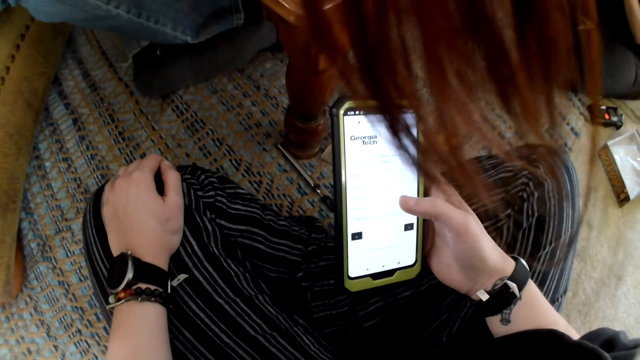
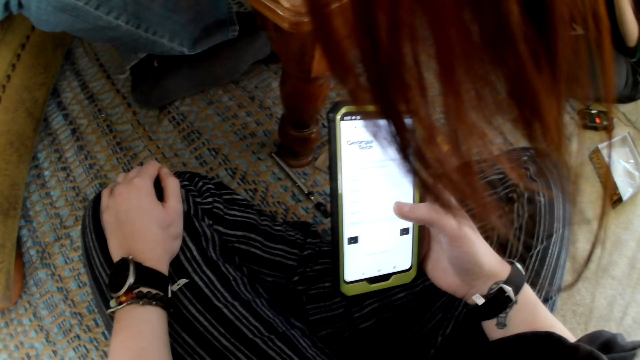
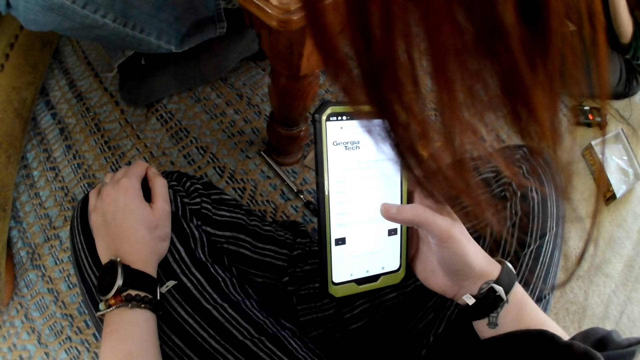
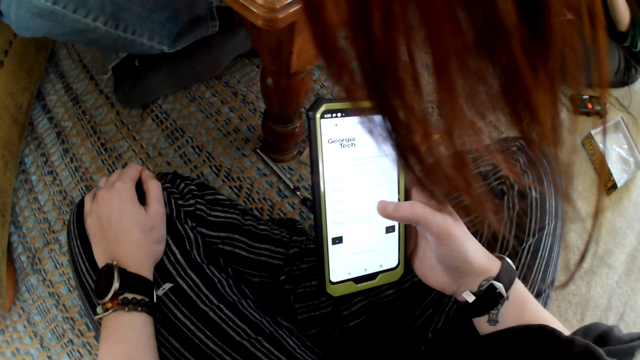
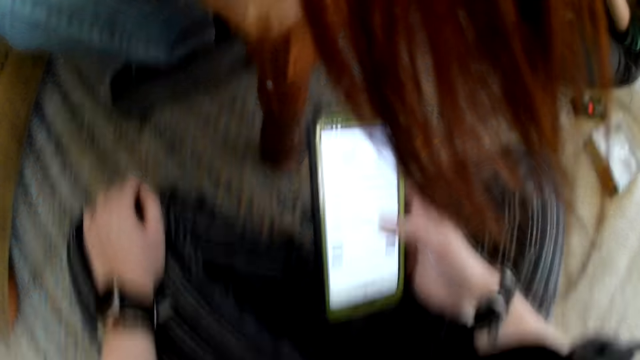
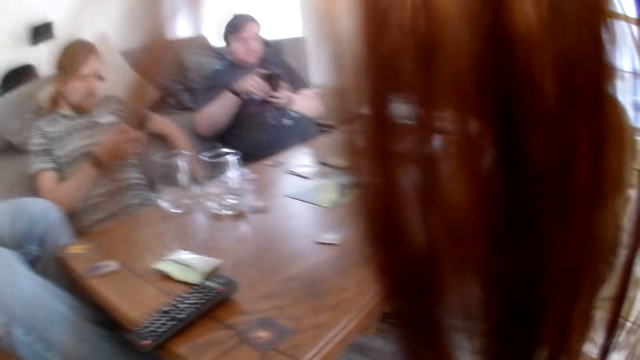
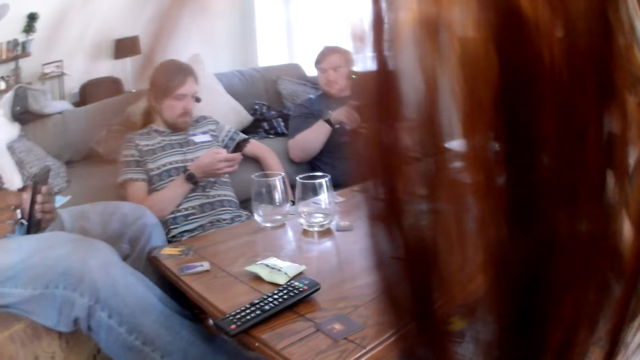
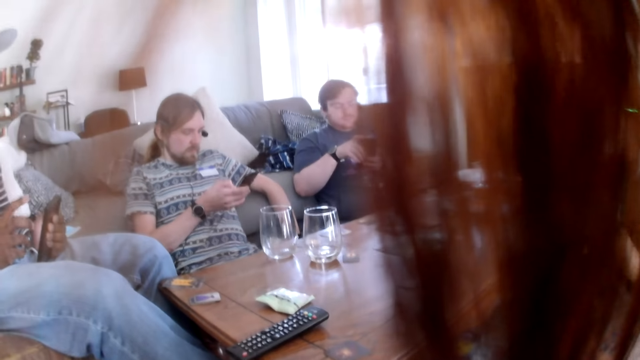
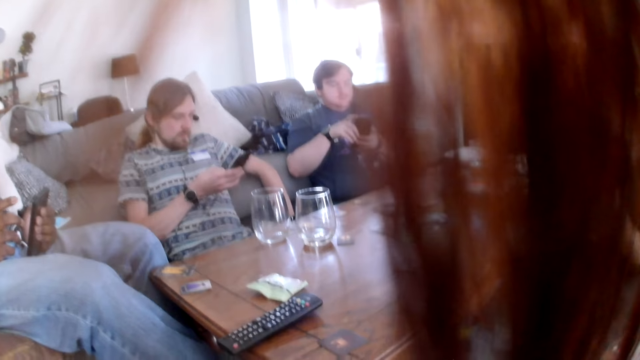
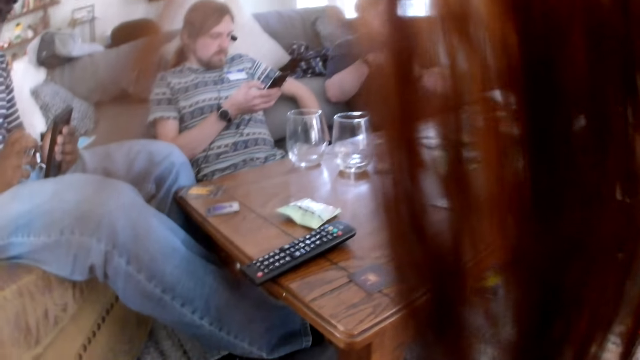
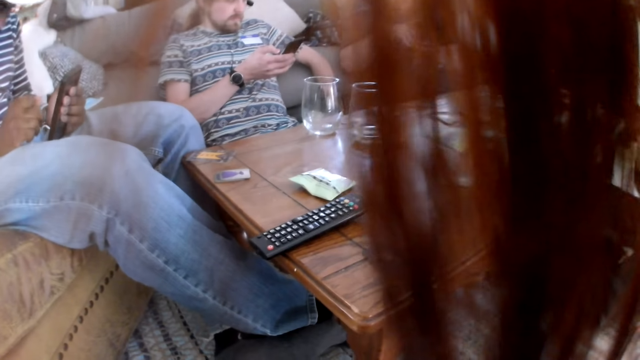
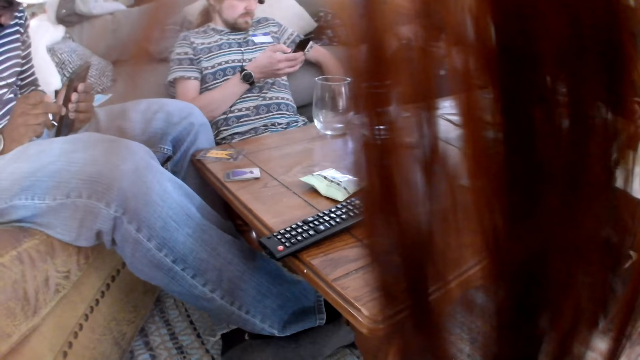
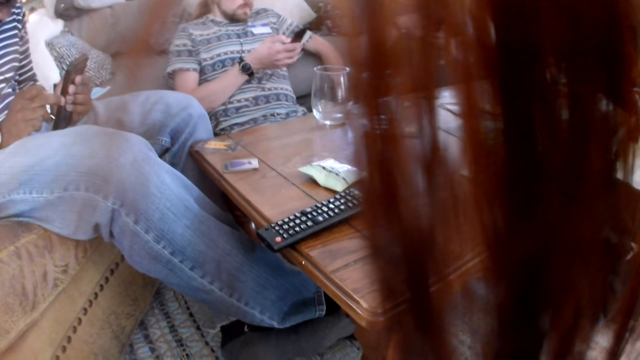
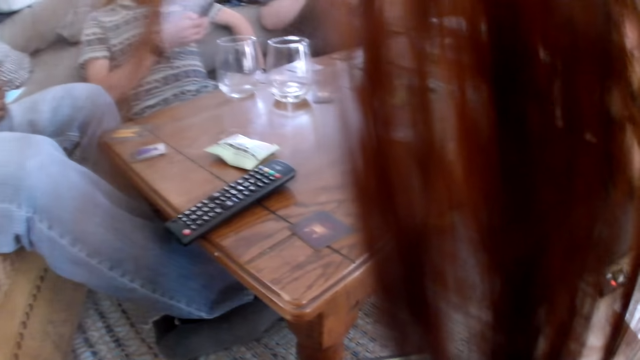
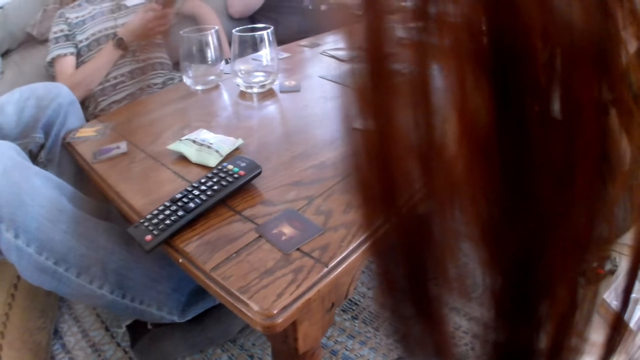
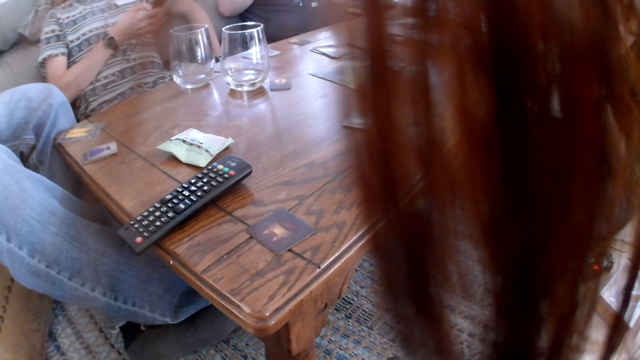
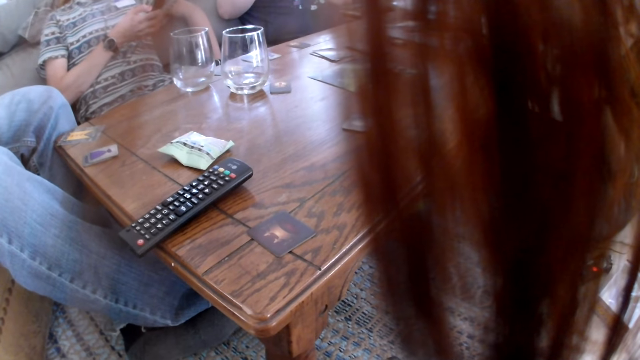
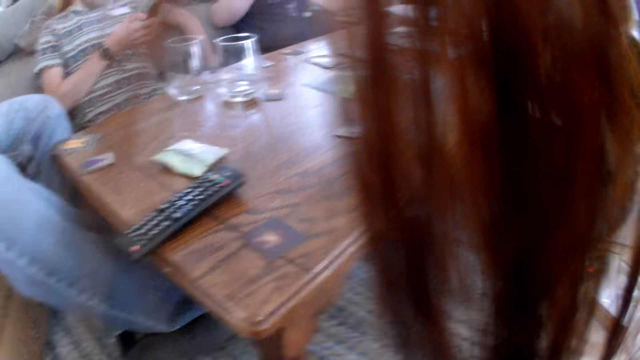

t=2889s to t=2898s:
The man operates a phone with his hands. Another man operates a phone with his hands. Another man operates a phone with his hands.

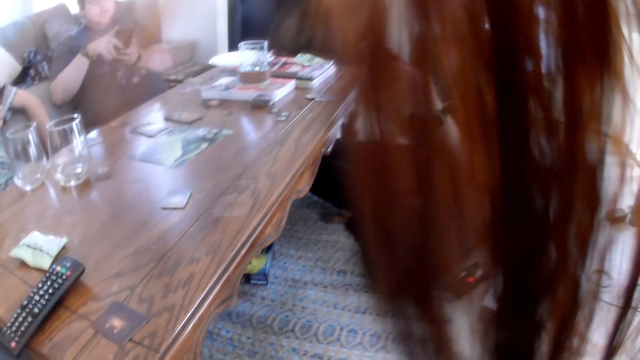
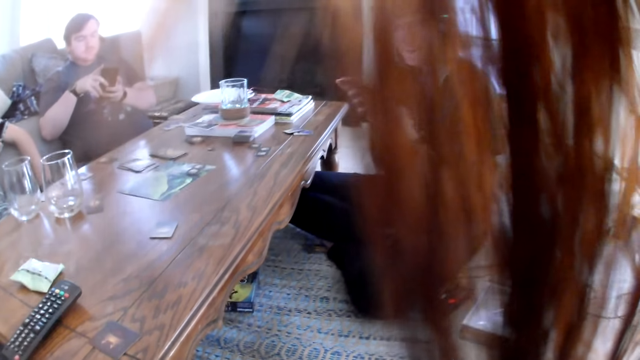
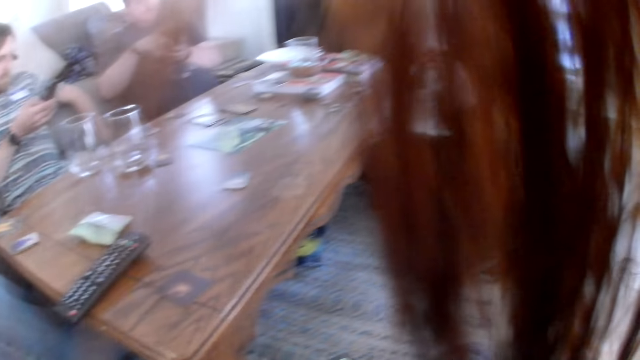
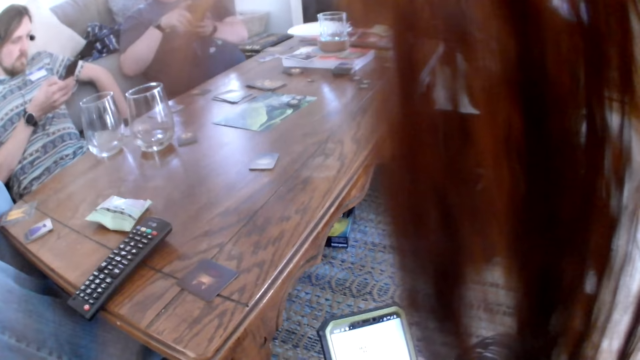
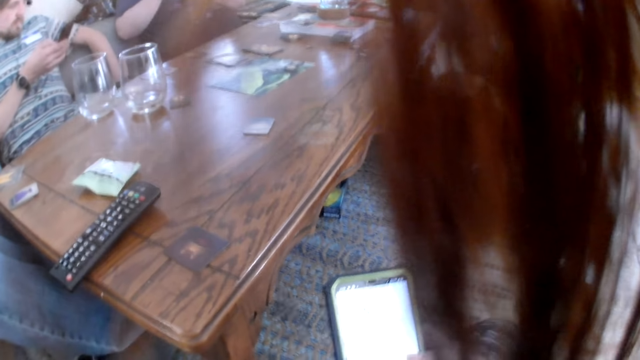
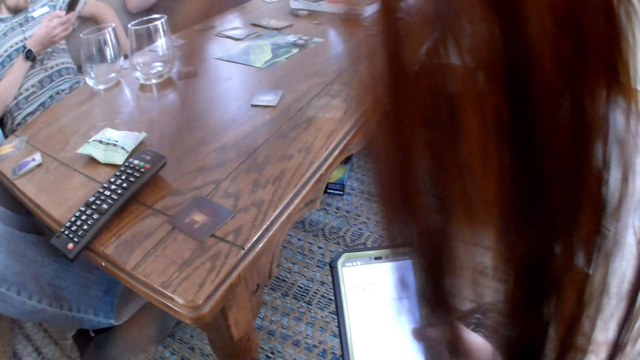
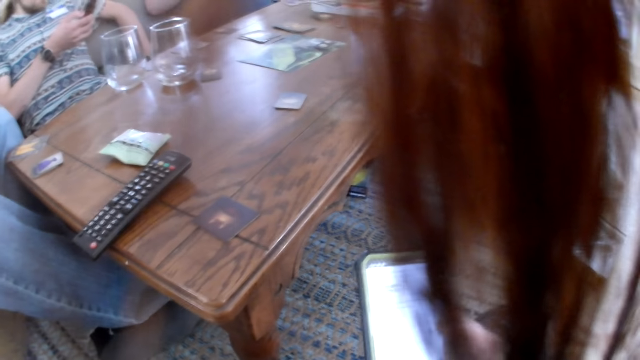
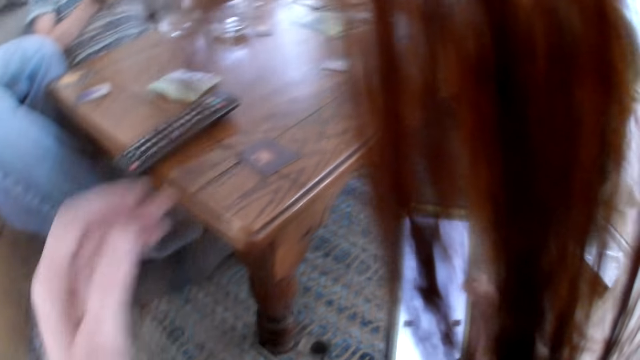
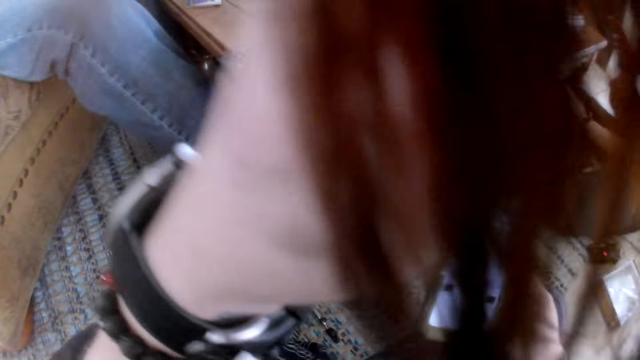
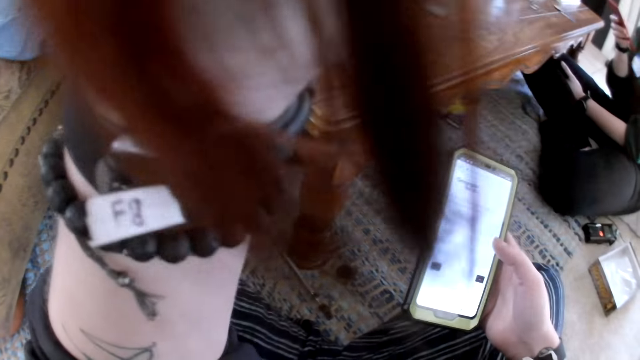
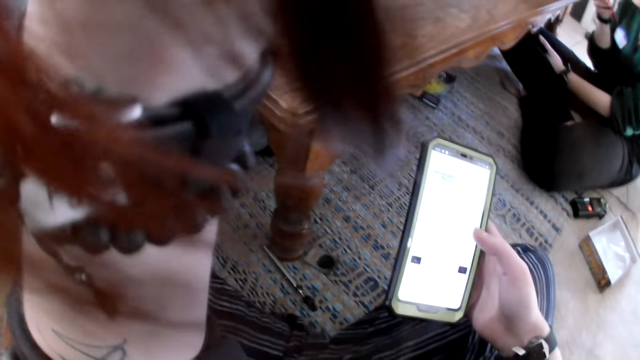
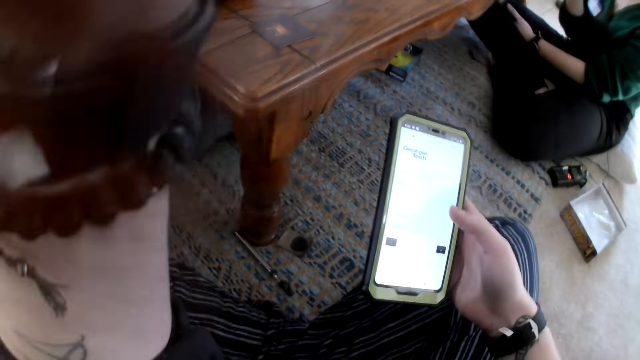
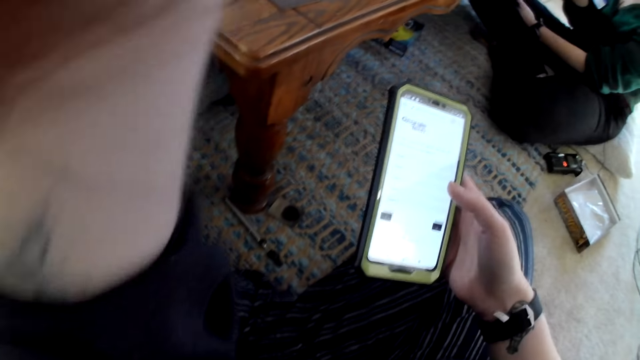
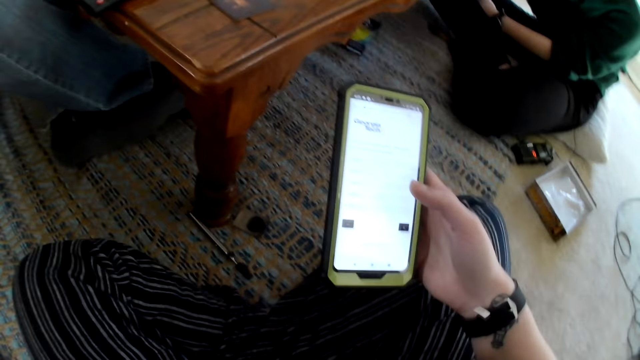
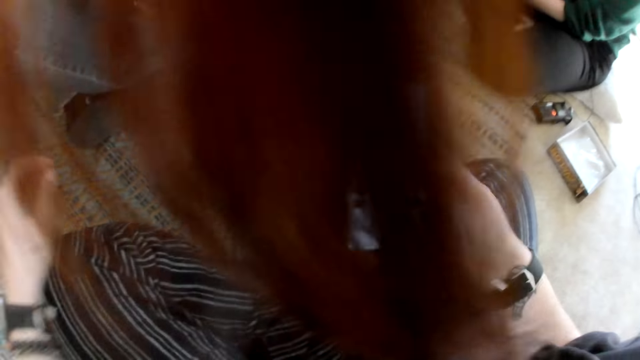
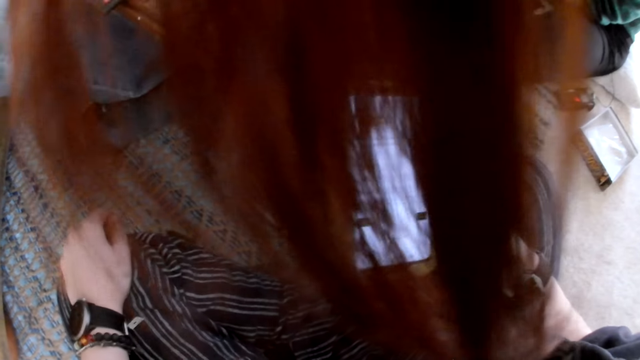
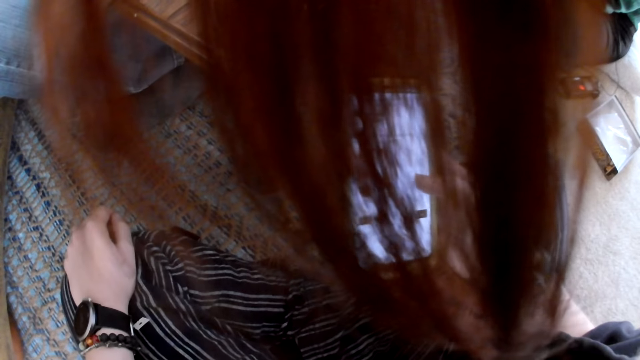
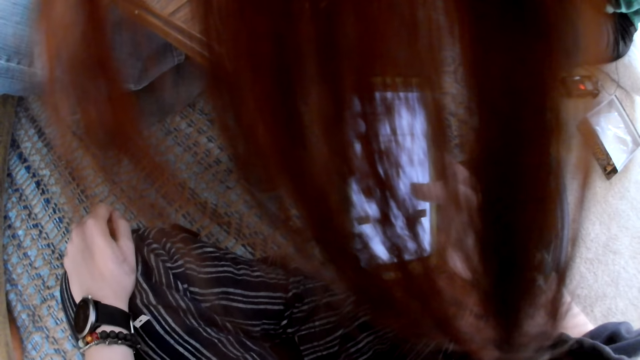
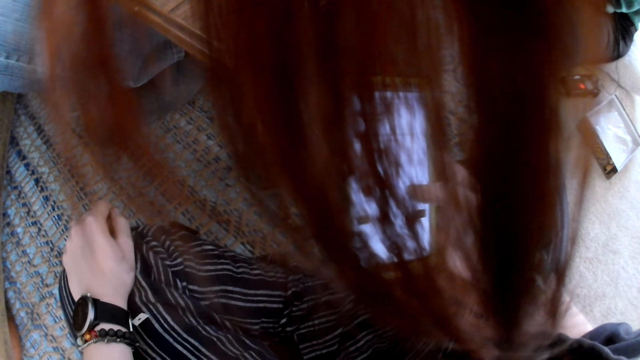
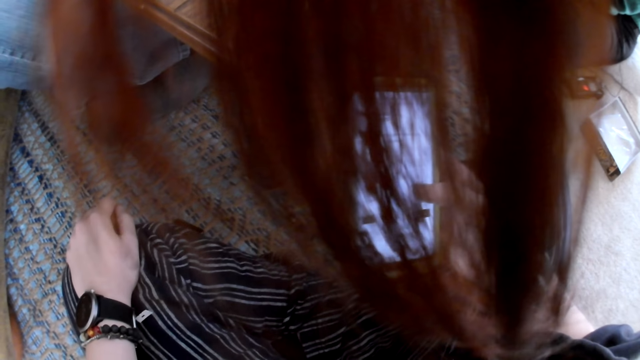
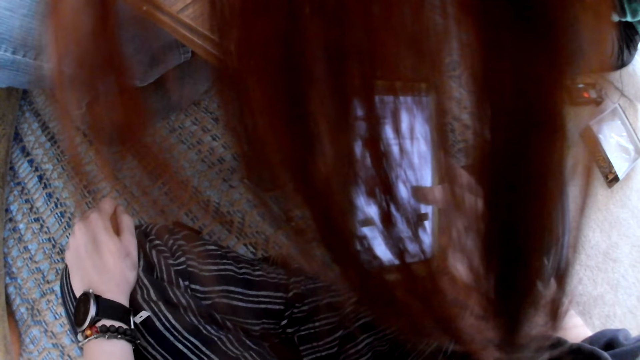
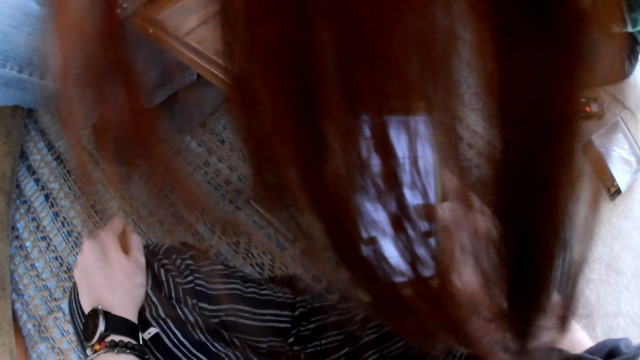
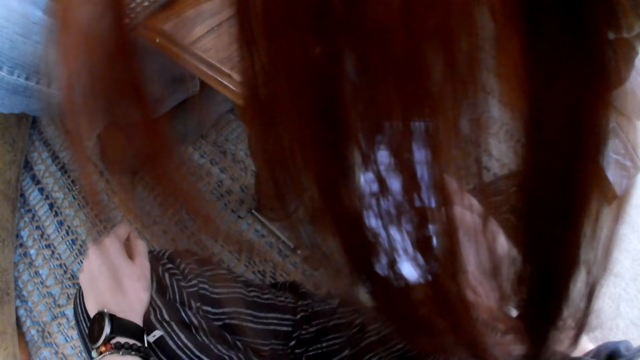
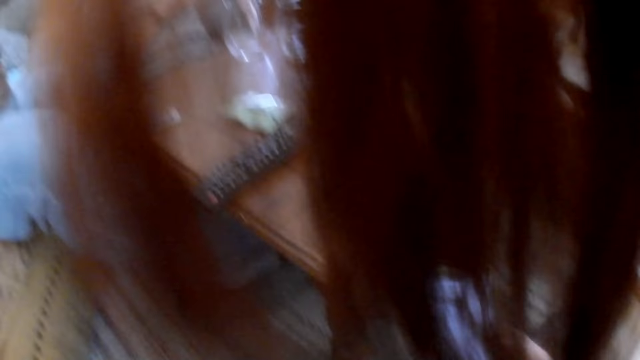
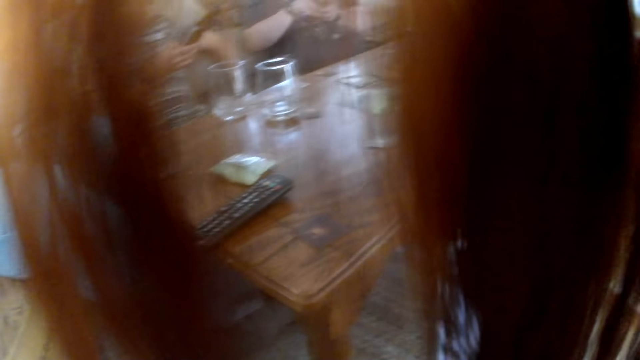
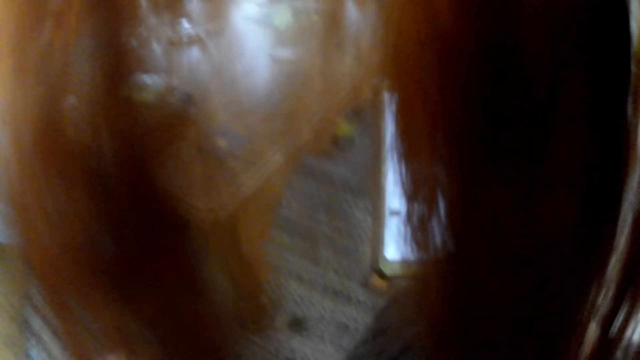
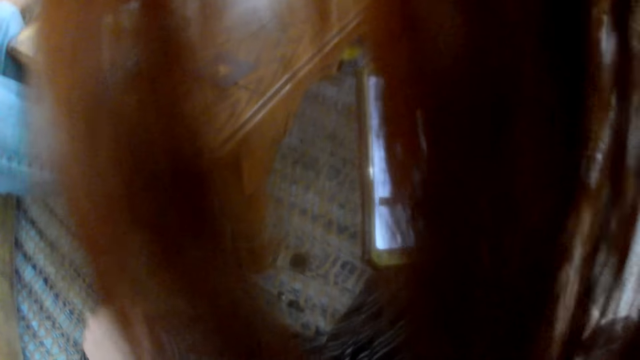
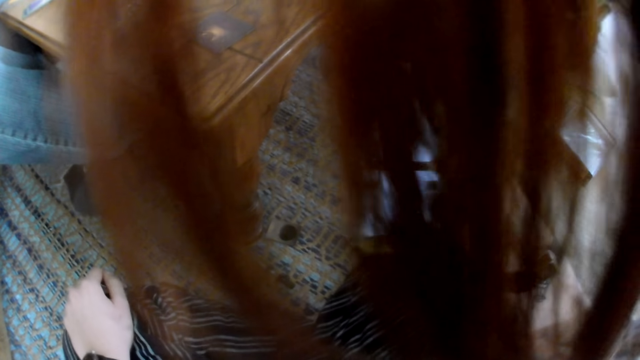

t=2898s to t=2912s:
The woman operates a phone with her hands. The camera wearer interacts with the group of people. She speaks. She raises her hand to something. The woman interacts with the camera wearer and speaks to the camera wearer. The camera wearer rests her hand on her leg. She operates the phone with her right hand.
